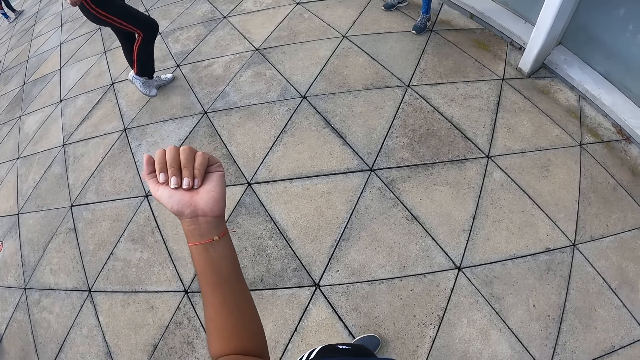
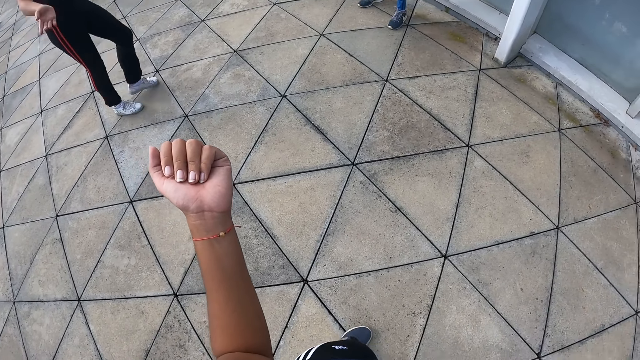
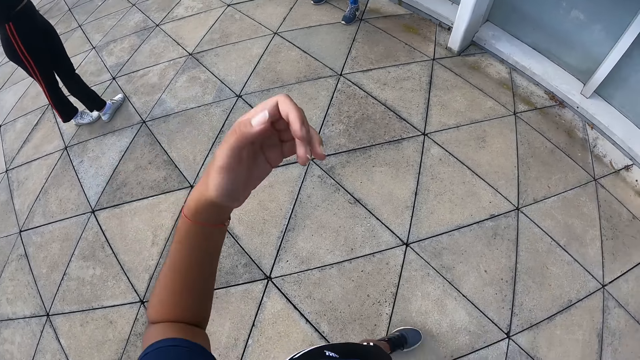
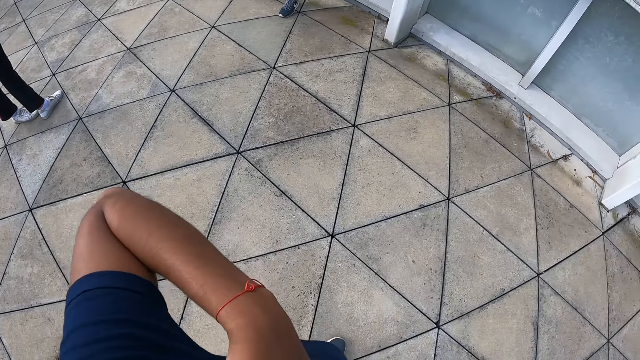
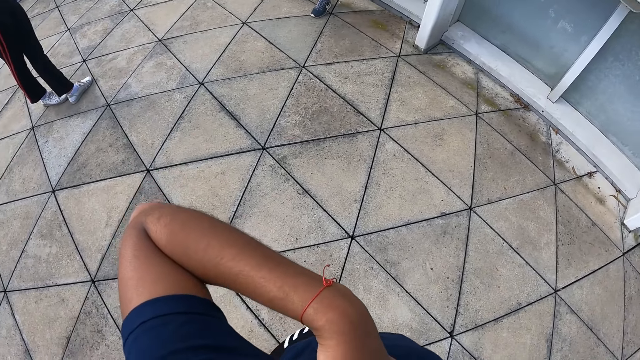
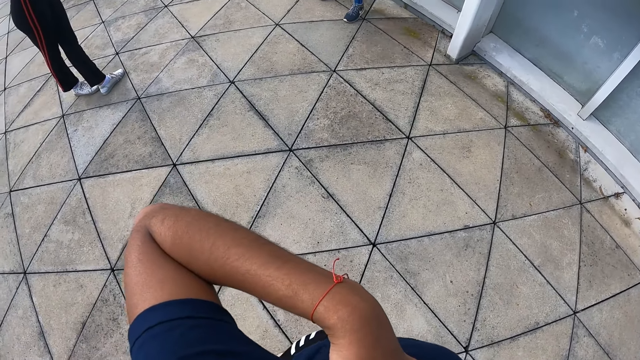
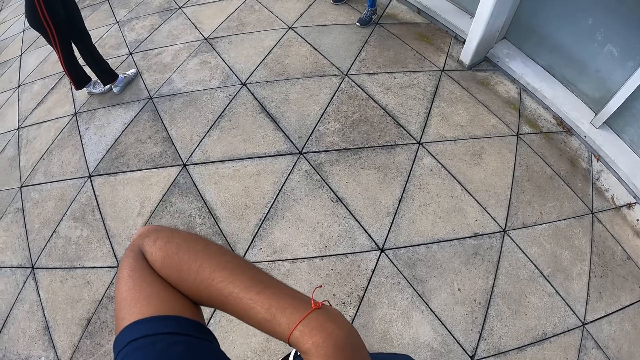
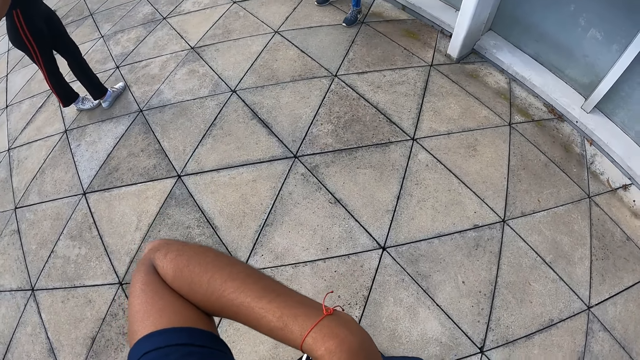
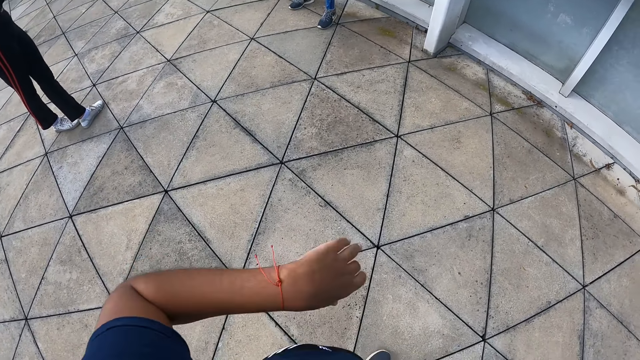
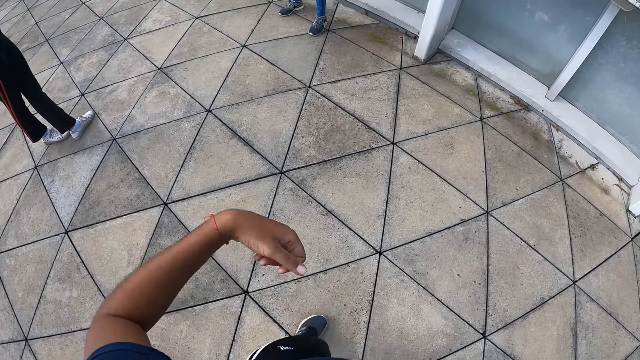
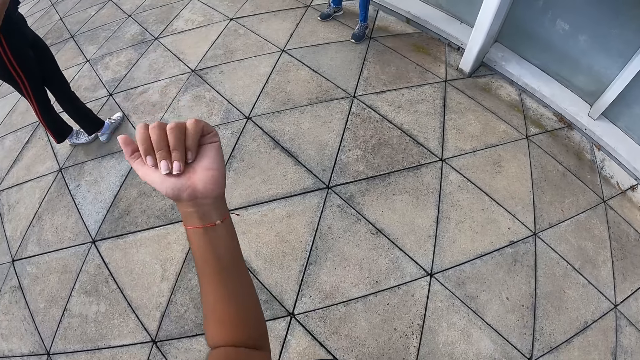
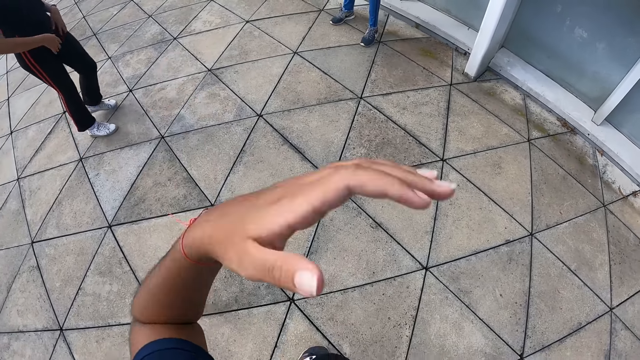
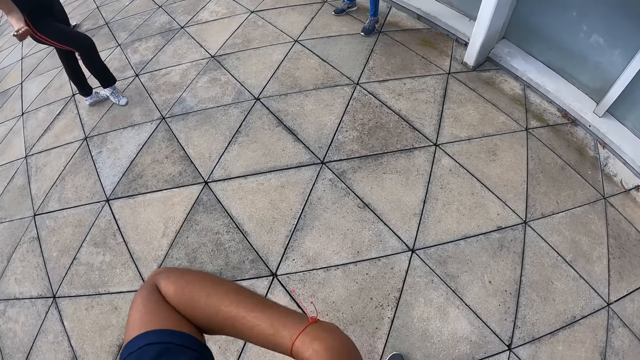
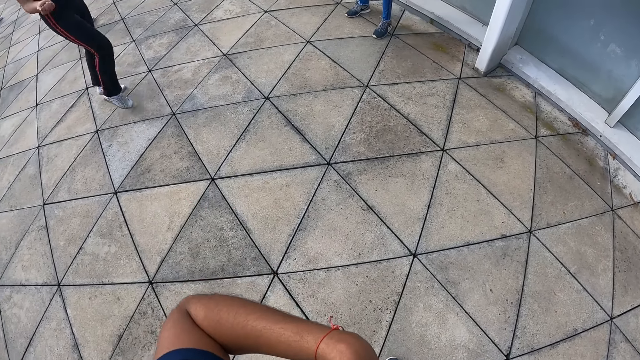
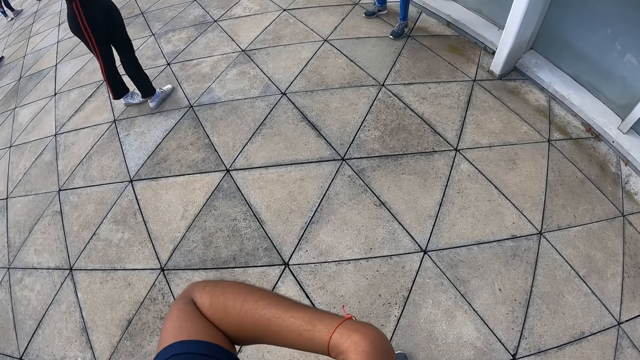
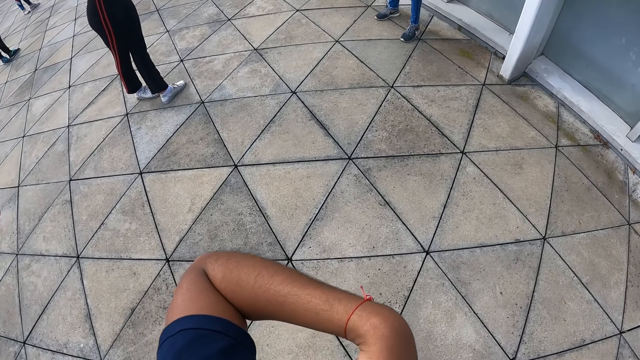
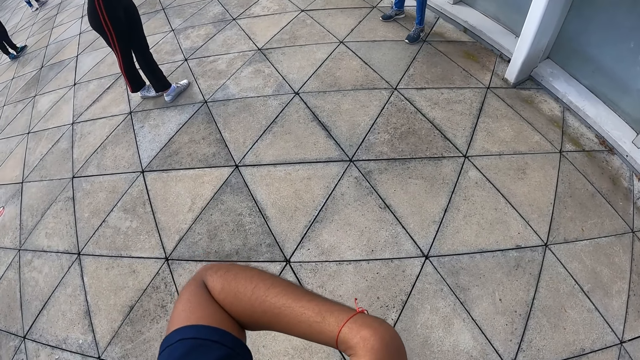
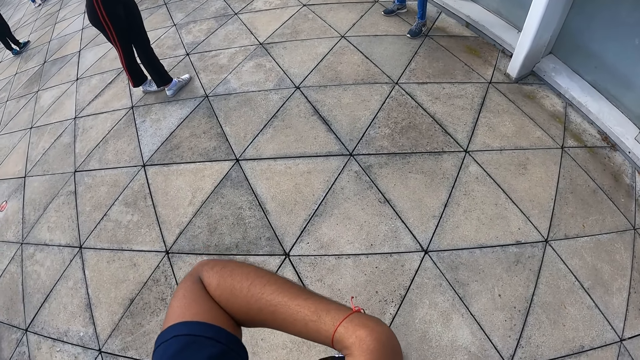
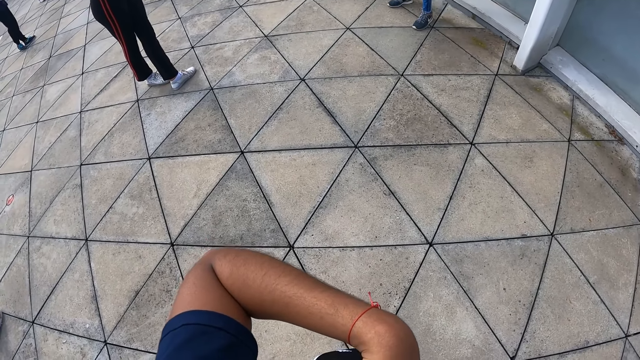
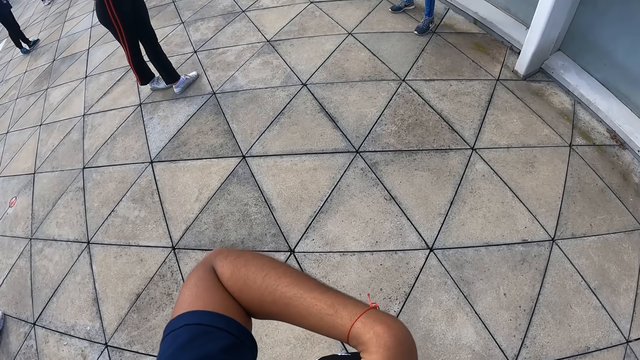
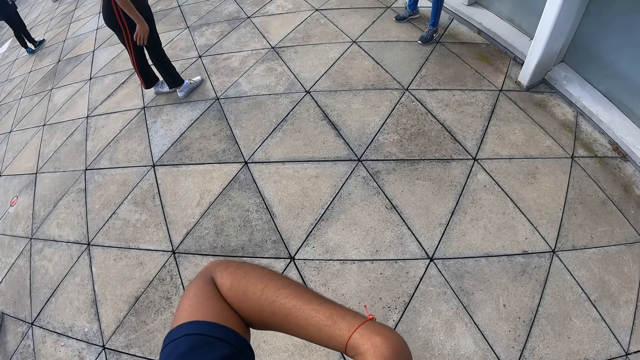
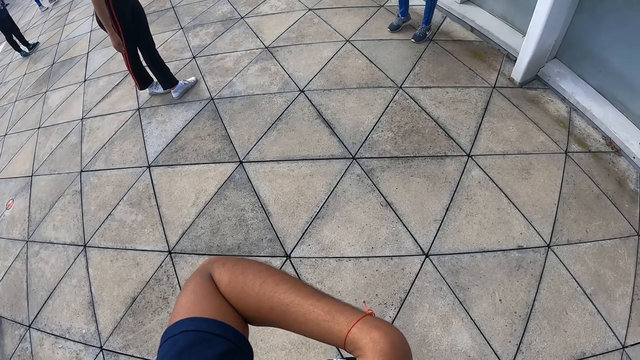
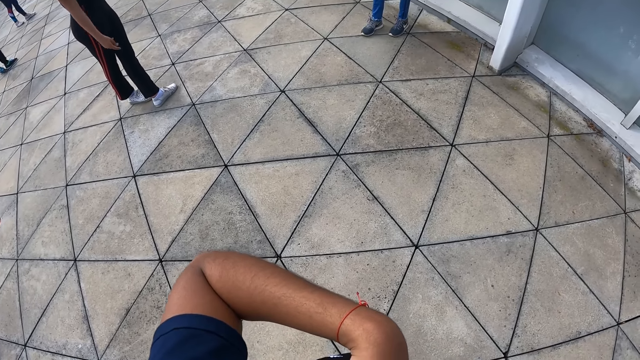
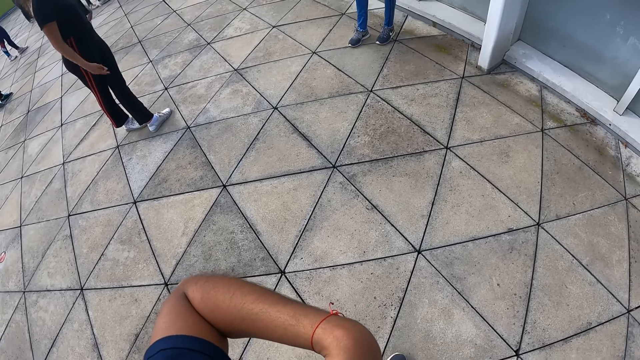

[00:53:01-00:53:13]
A woman stretches. The camera wearer stretches. The woman stands.

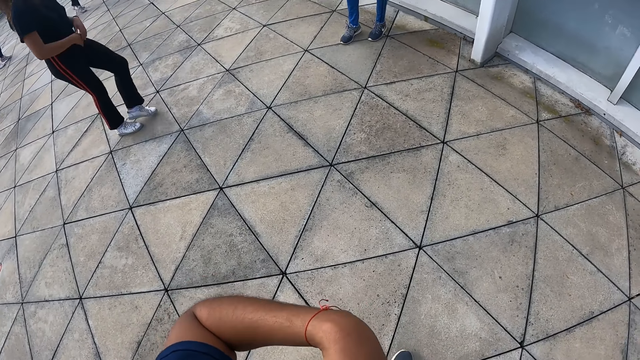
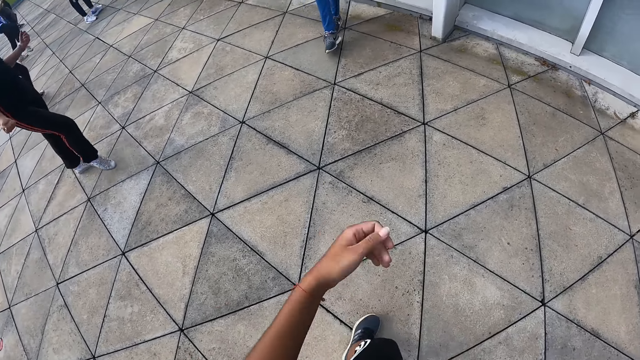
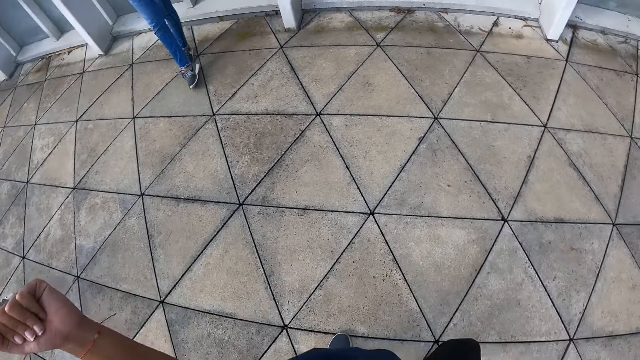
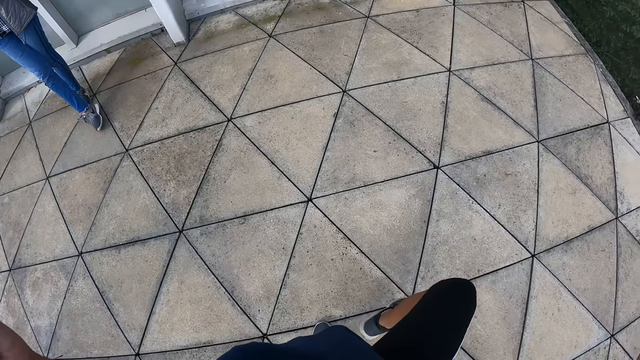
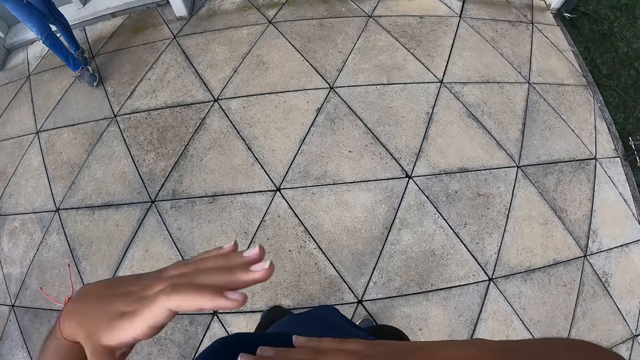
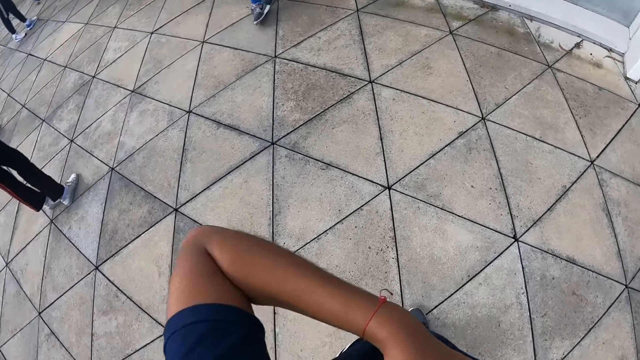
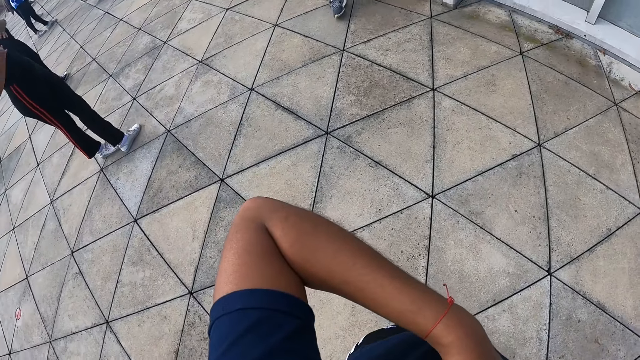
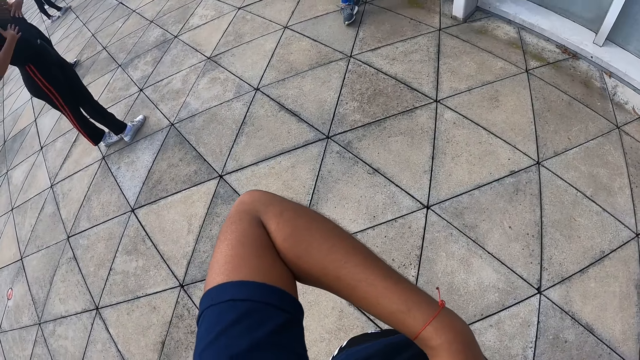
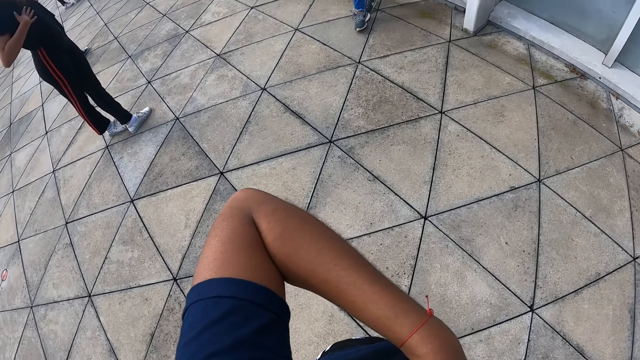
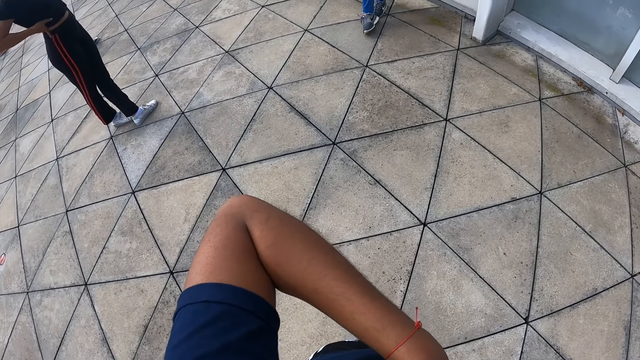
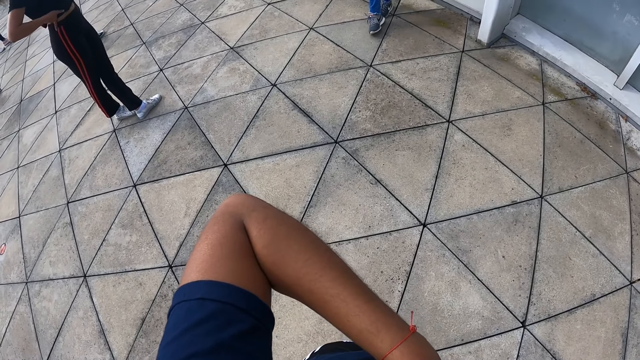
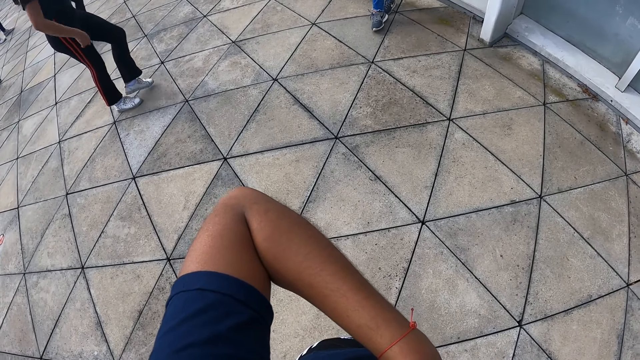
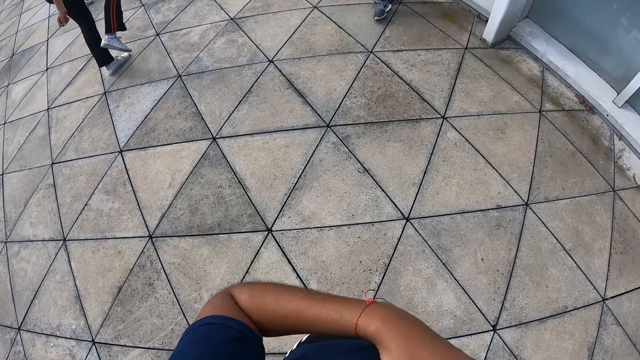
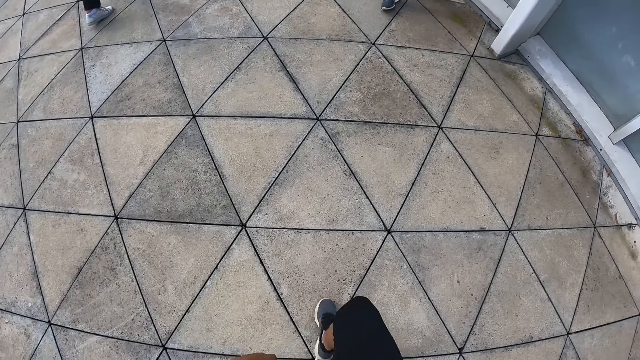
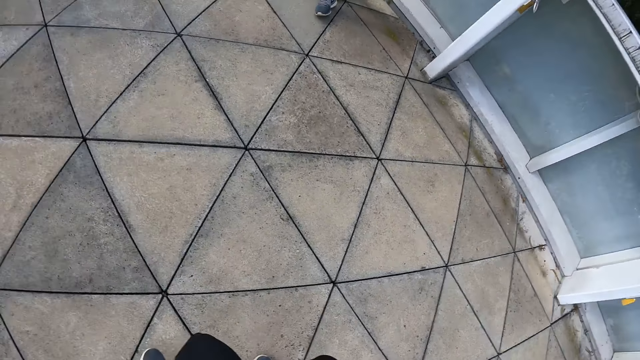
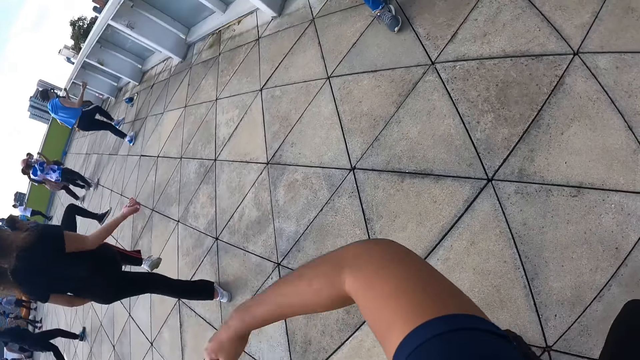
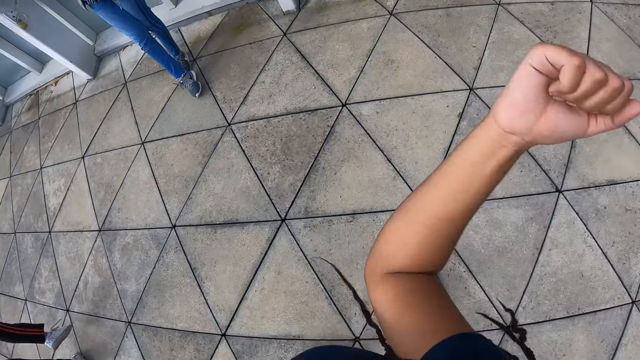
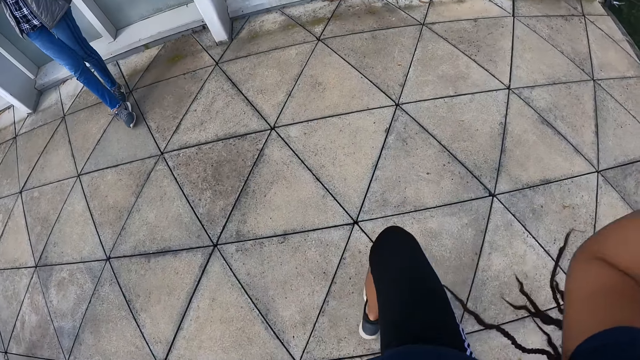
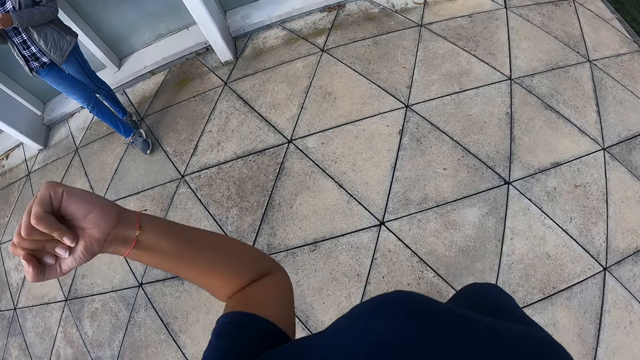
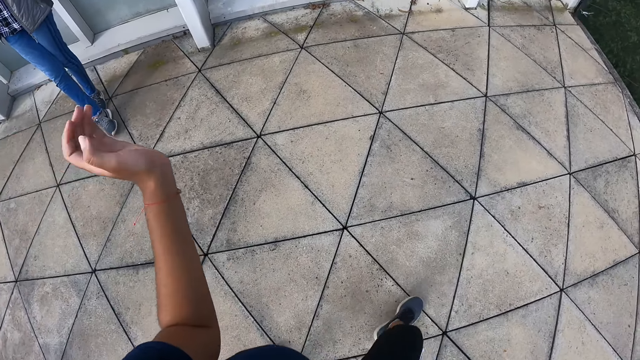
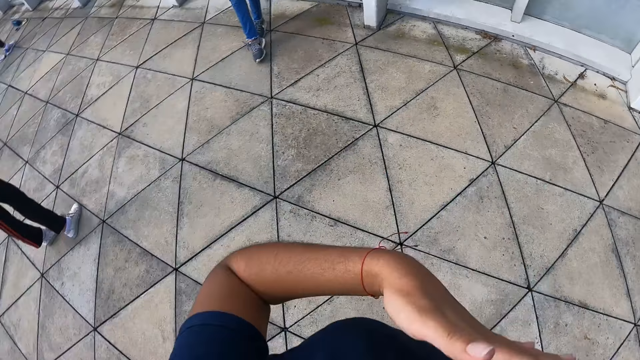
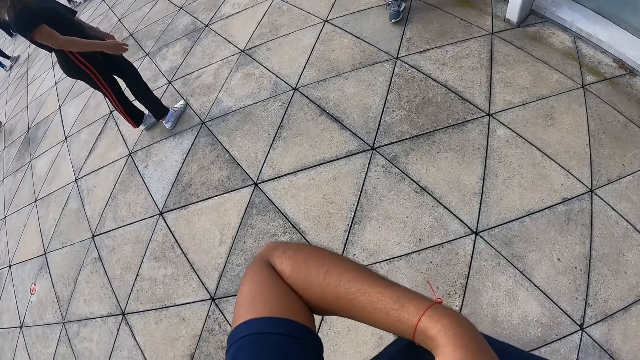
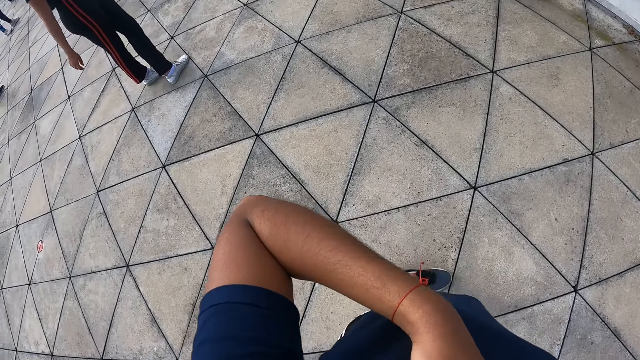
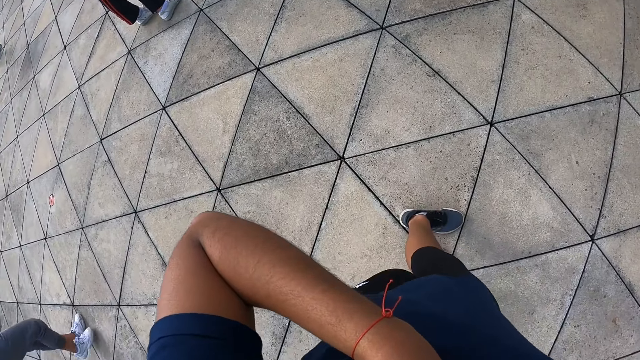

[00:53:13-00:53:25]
A man moves one leg. The camera wearer places her hands on her chest. A woman stands. The camera wearer releases her hands from her chest. She exercises her body with her hands and legs. She stretches.
